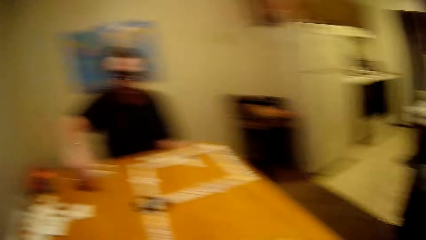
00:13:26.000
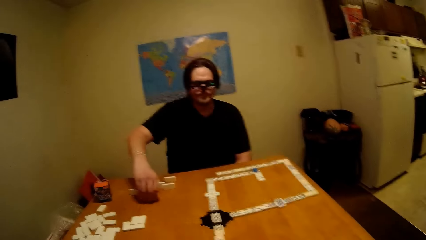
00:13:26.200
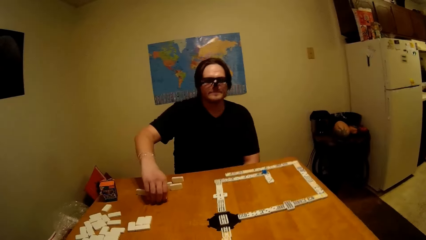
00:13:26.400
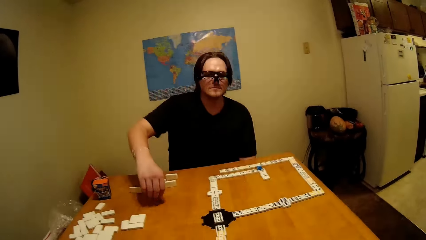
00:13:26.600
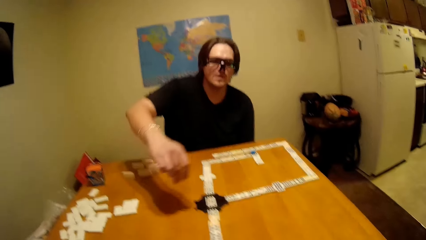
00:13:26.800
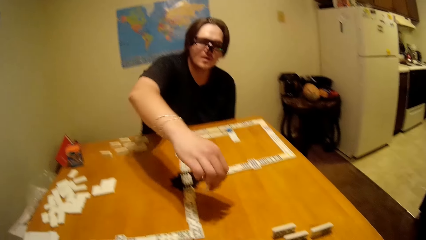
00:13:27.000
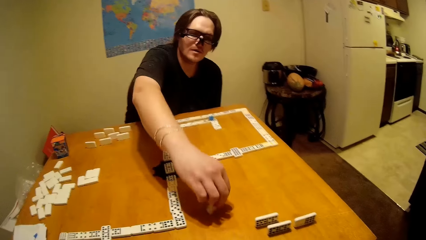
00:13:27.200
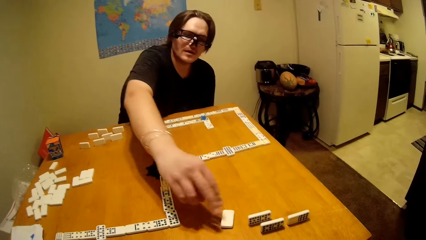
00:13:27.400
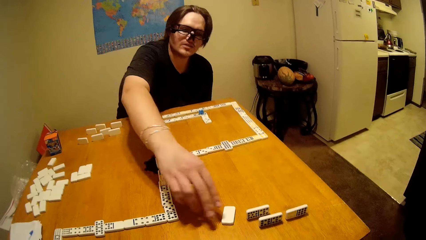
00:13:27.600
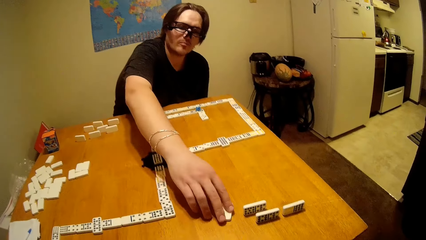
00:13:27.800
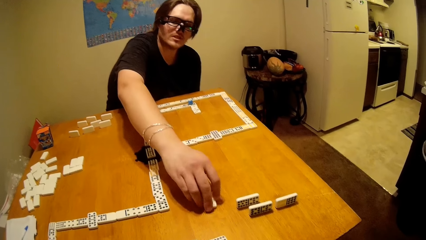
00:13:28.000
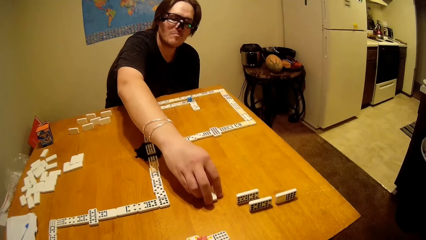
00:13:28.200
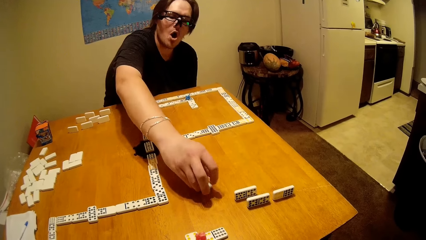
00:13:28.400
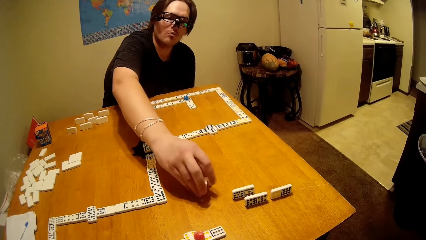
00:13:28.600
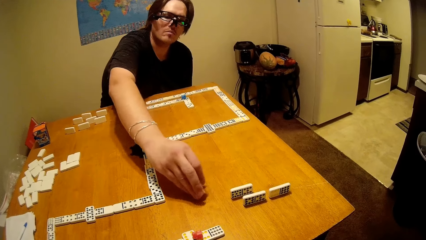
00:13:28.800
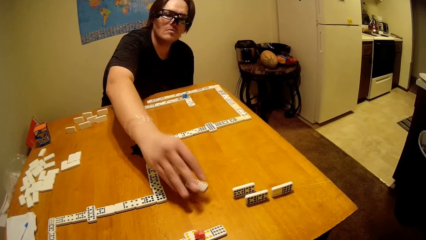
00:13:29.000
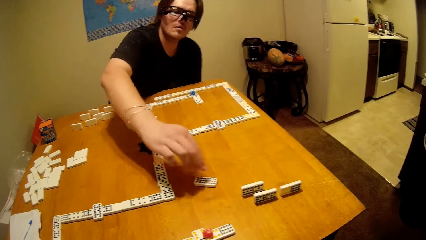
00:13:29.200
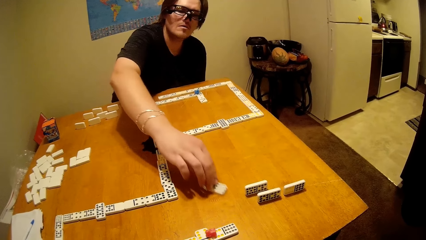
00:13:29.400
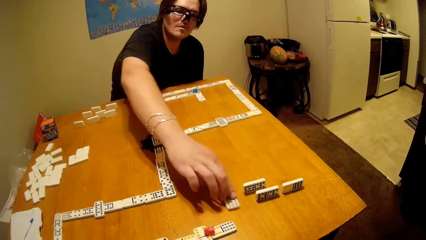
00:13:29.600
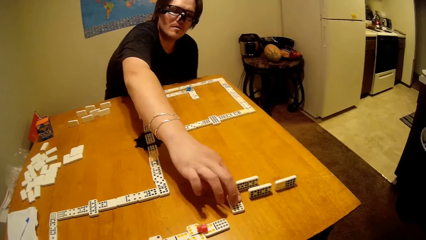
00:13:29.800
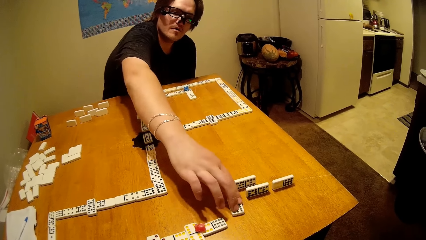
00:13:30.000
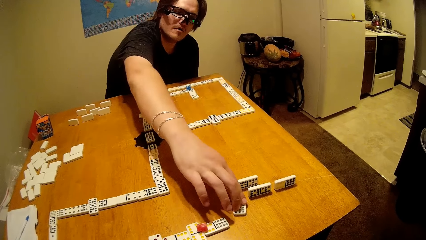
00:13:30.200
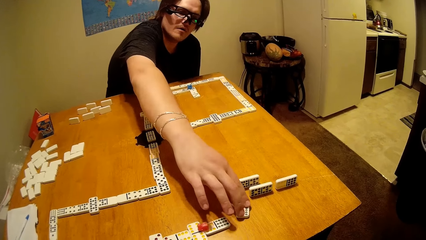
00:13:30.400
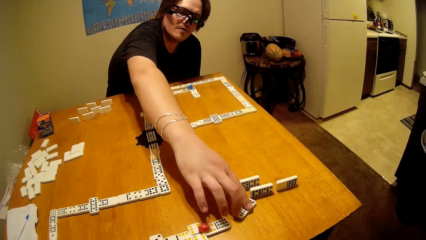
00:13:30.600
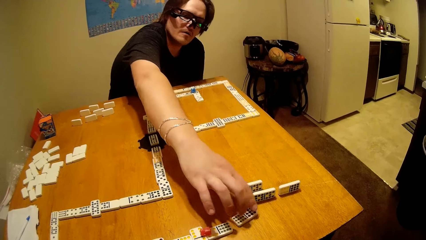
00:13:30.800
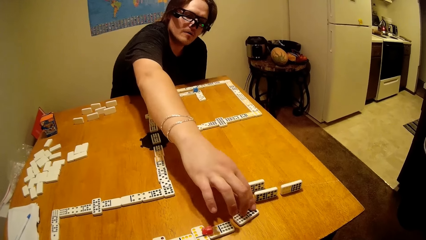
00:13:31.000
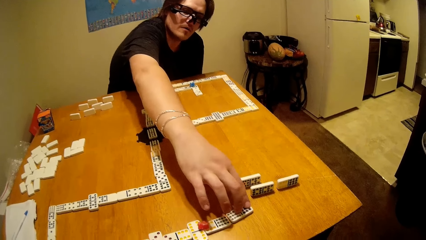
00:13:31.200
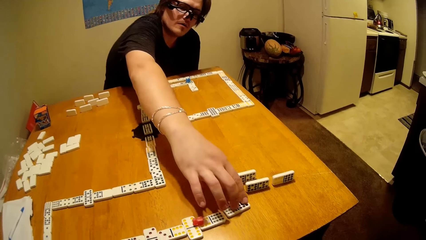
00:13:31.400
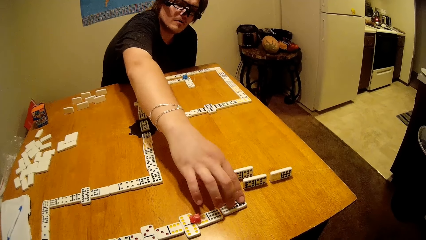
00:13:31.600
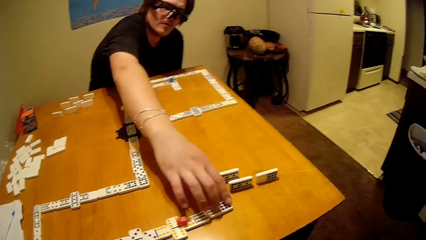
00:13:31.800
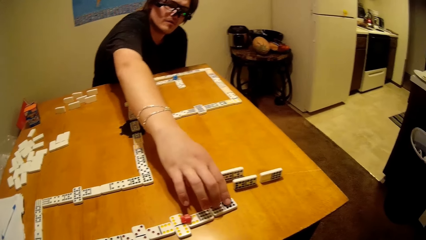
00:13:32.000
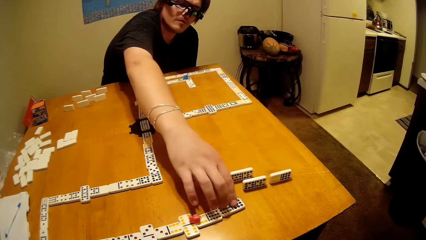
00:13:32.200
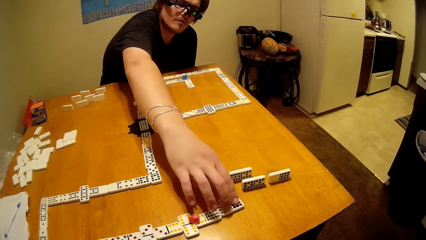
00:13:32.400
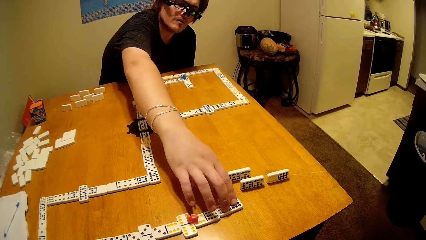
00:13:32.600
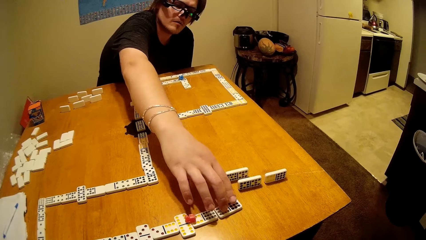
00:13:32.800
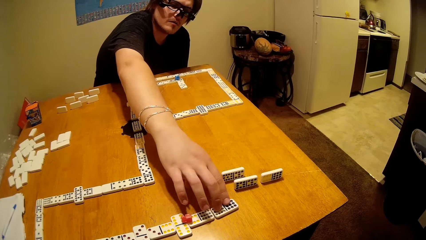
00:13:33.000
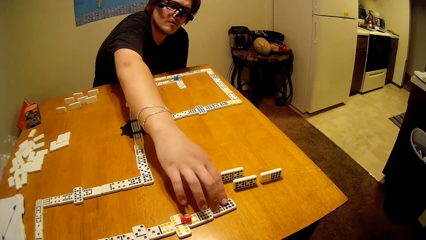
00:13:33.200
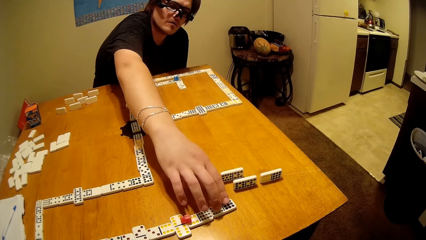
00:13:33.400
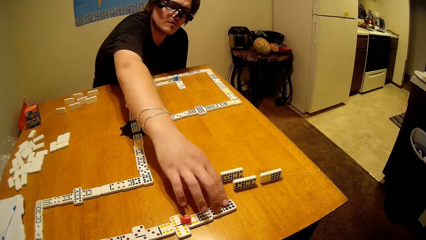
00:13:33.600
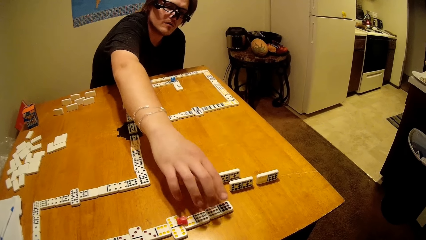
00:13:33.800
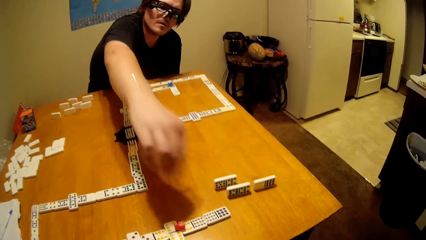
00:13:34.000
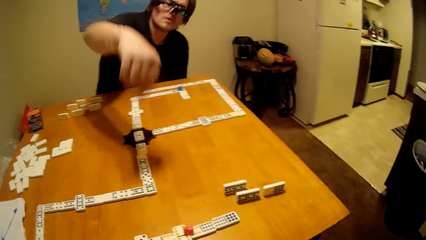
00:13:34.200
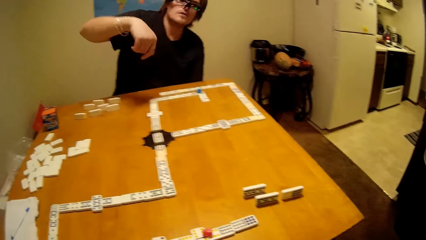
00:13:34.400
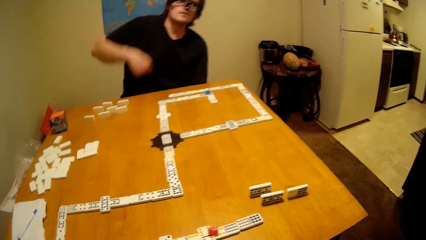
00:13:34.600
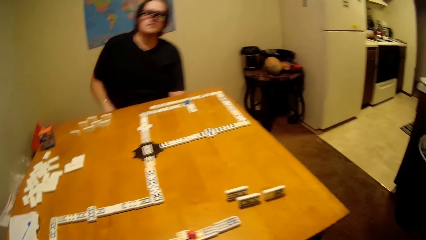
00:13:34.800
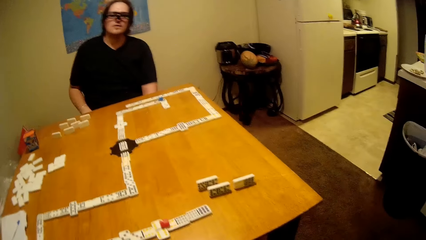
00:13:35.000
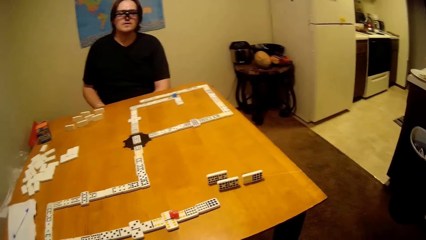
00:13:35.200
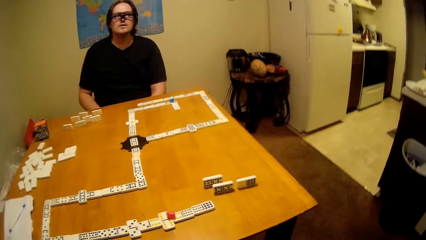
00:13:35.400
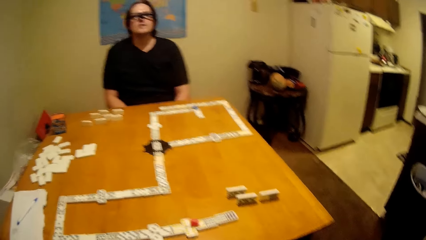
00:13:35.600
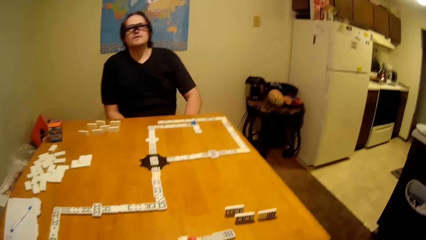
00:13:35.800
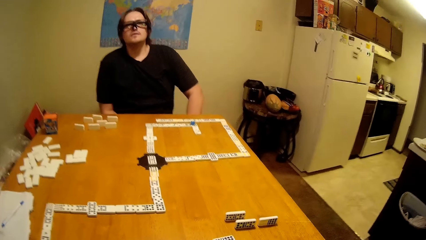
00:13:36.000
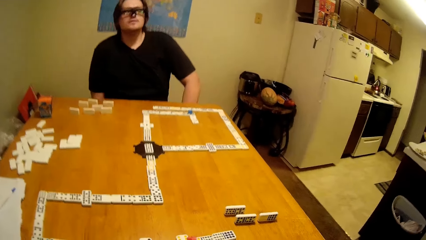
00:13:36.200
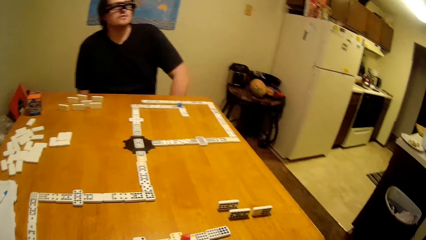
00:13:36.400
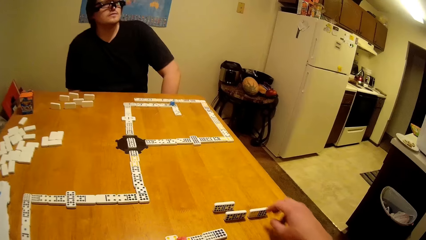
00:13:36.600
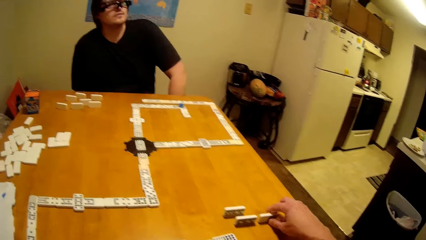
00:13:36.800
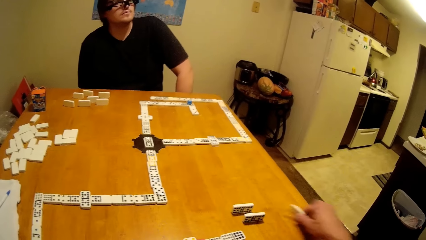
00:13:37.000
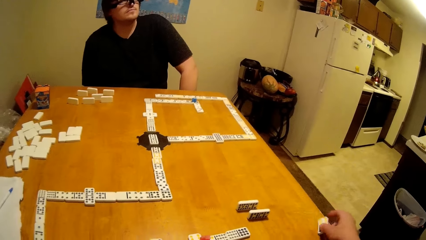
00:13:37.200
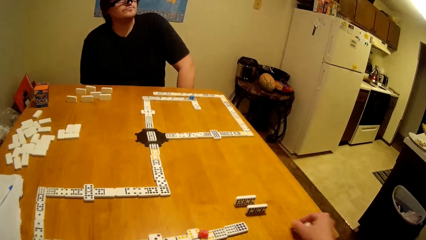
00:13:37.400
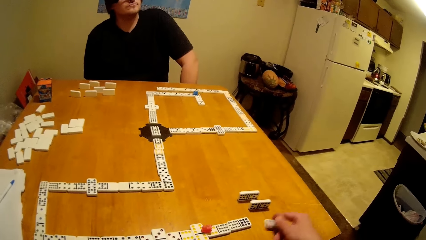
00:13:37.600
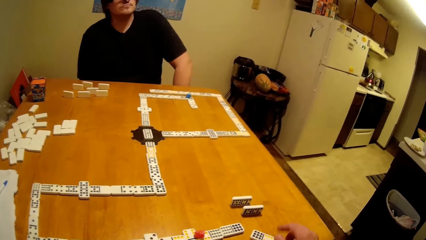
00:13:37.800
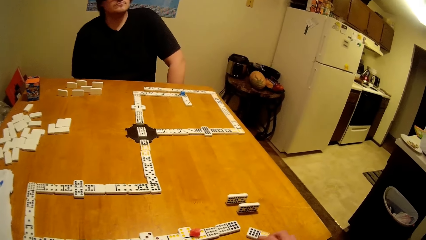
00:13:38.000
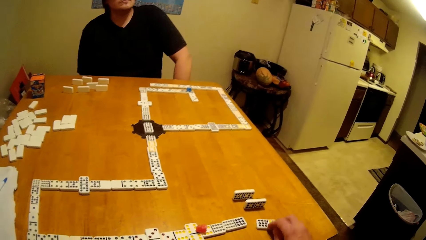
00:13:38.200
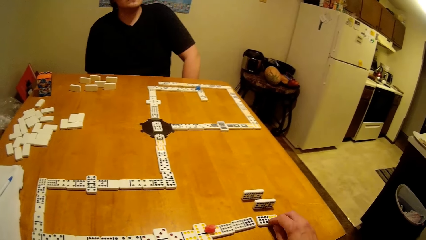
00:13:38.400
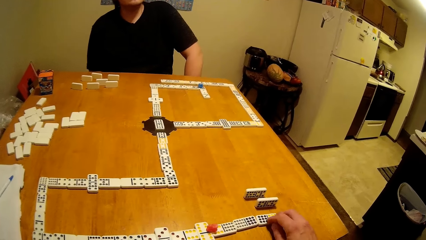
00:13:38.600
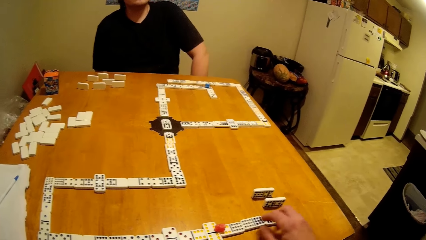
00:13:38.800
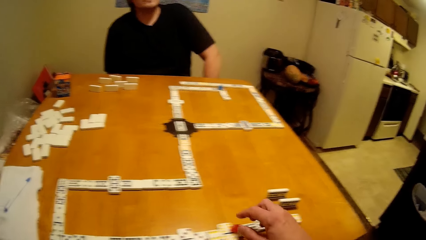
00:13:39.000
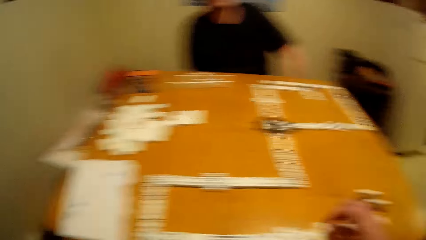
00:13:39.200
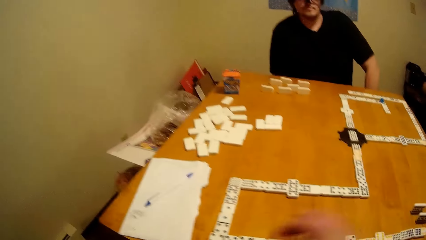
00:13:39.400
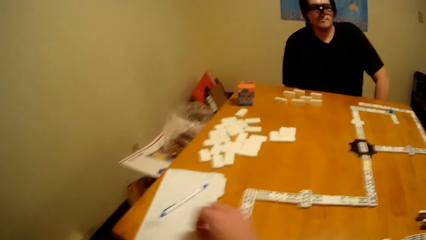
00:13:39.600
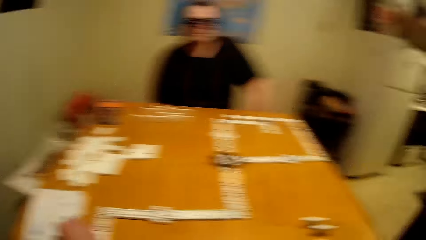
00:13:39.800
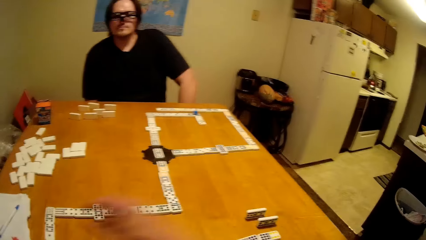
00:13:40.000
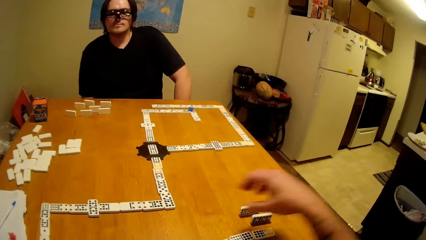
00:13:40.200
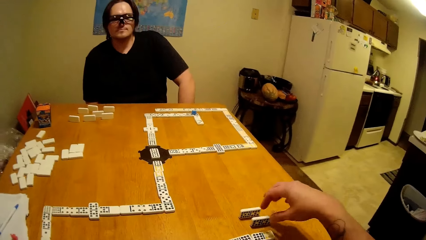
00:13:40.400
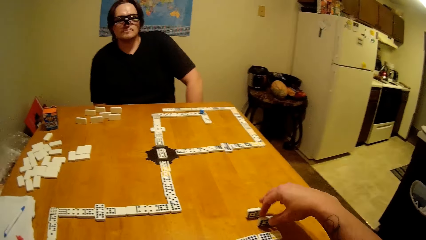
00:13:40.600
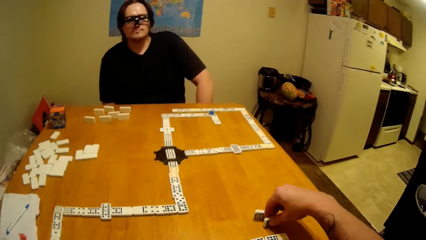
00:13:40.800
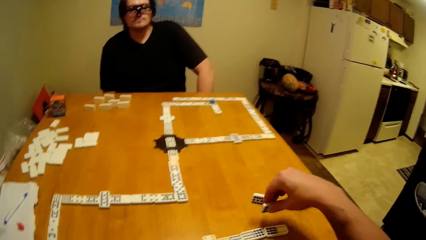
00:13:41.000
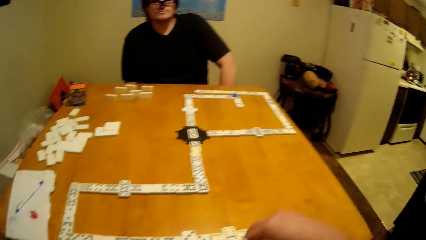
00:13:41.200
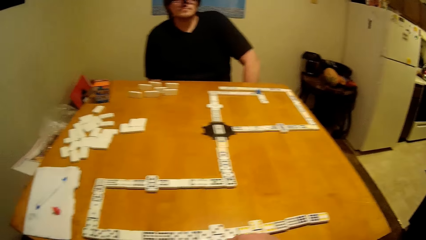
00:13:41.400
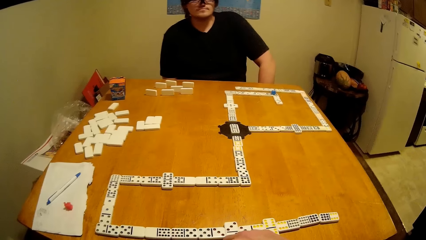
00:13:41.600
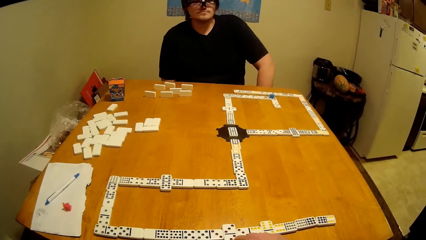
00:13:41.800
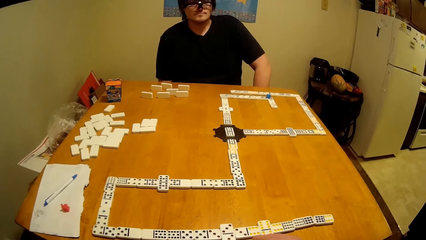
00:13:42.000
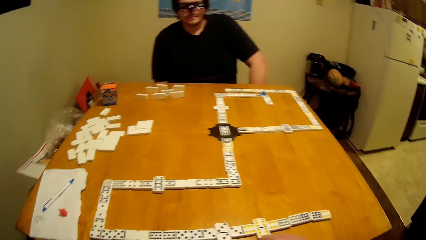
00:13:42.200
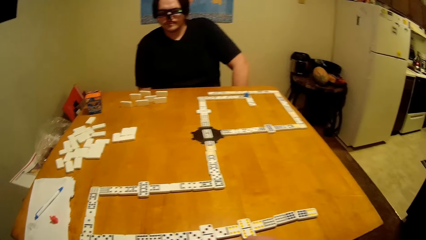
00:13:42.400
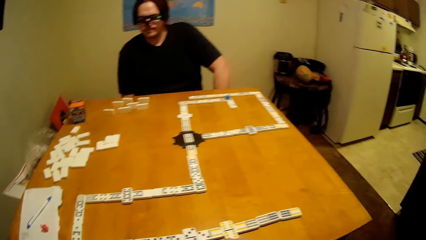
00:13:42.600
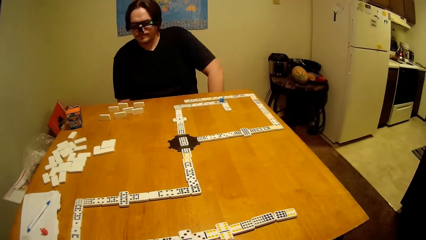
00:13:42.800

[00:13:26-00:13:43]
The camera wearer looks around the room. A man takes a piece of dominoes. The man plays a dice and puts the piece of dominoes down. The camera wearer takes a piece of dominoes. They play a dice.
